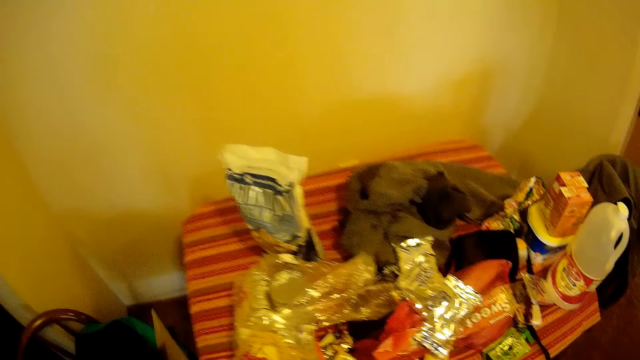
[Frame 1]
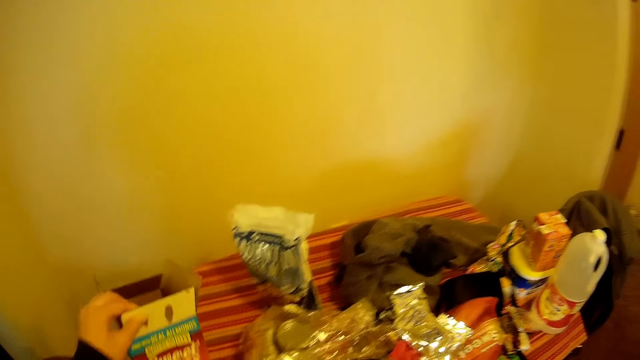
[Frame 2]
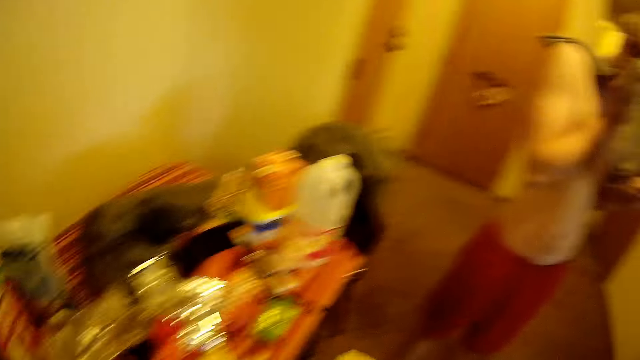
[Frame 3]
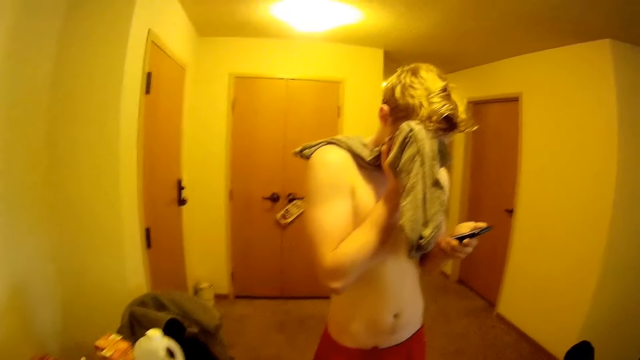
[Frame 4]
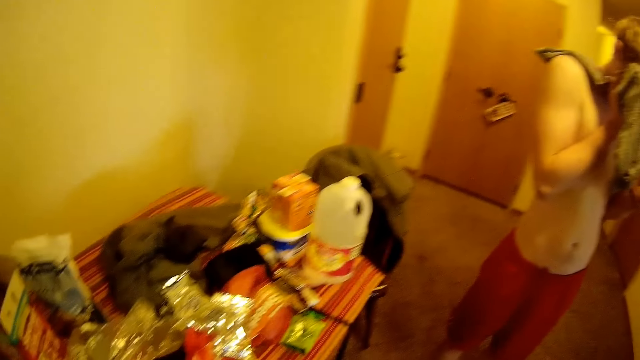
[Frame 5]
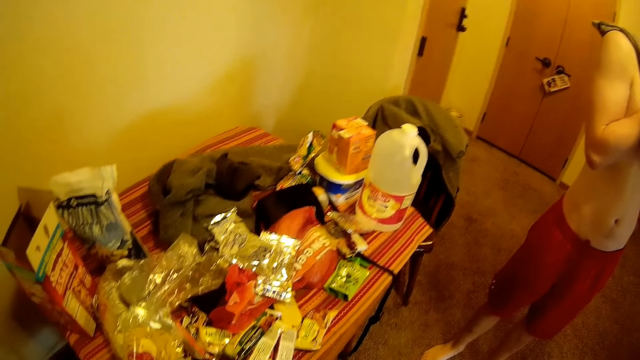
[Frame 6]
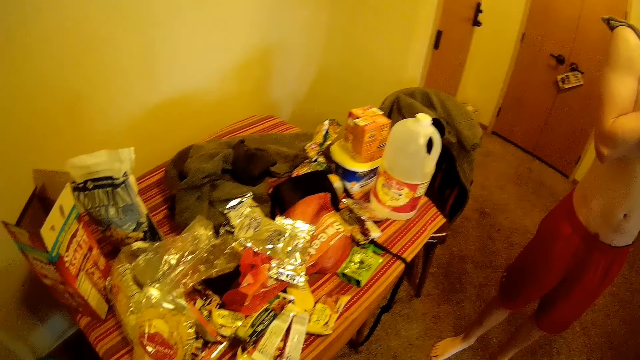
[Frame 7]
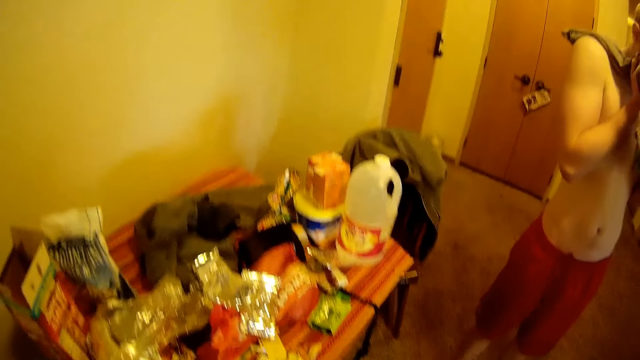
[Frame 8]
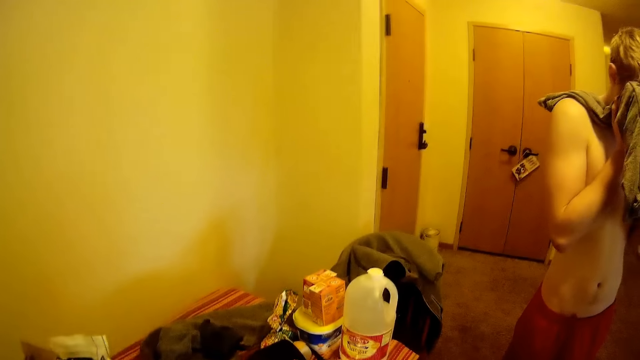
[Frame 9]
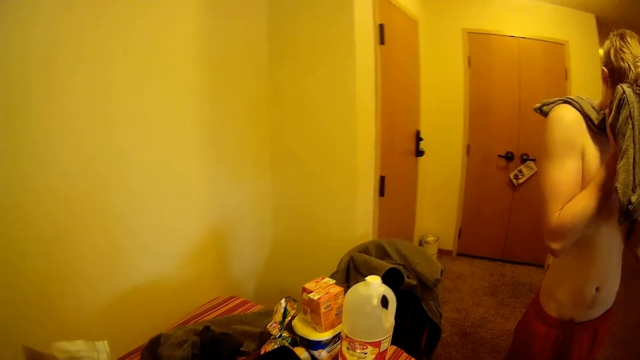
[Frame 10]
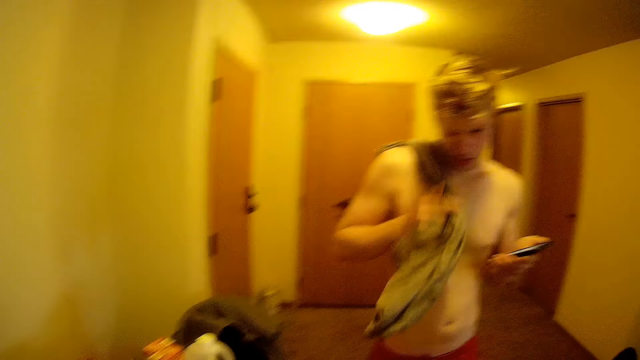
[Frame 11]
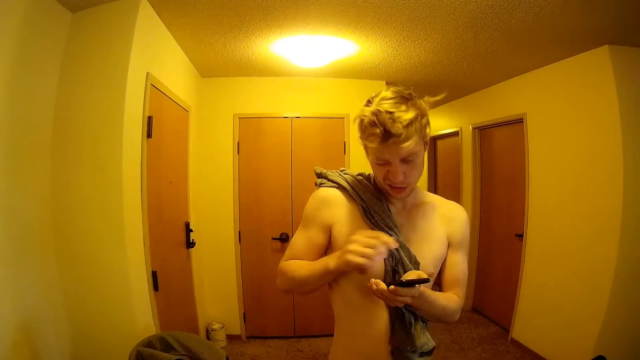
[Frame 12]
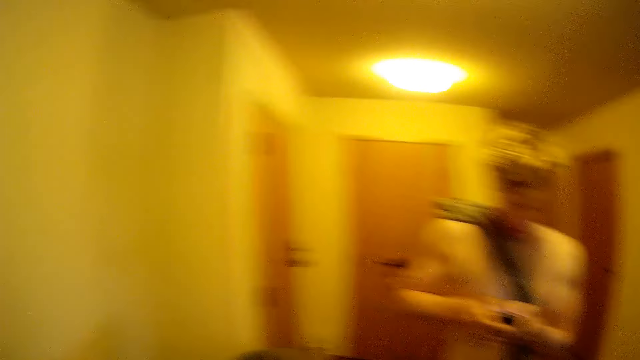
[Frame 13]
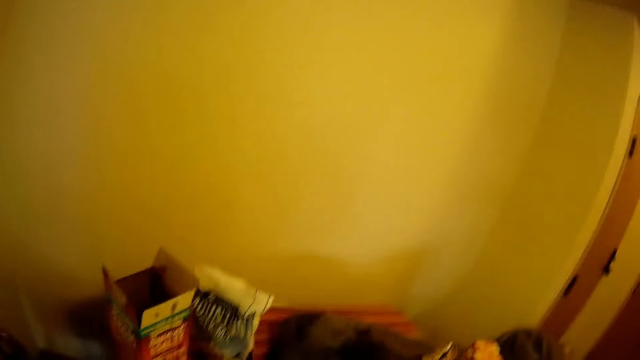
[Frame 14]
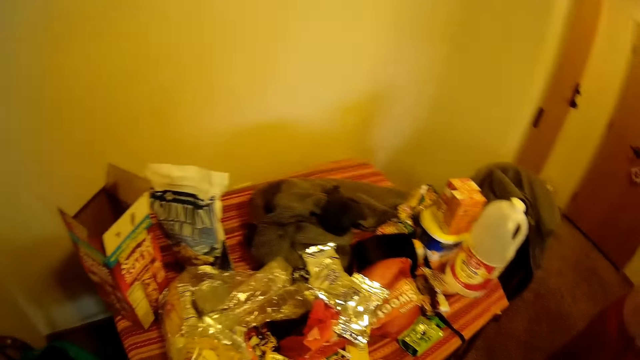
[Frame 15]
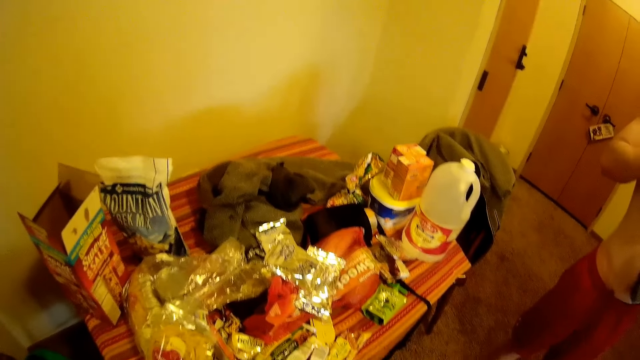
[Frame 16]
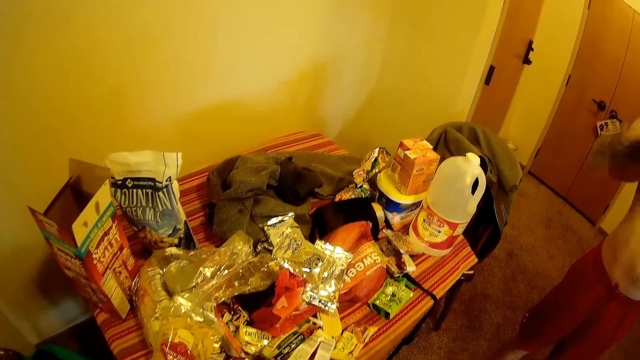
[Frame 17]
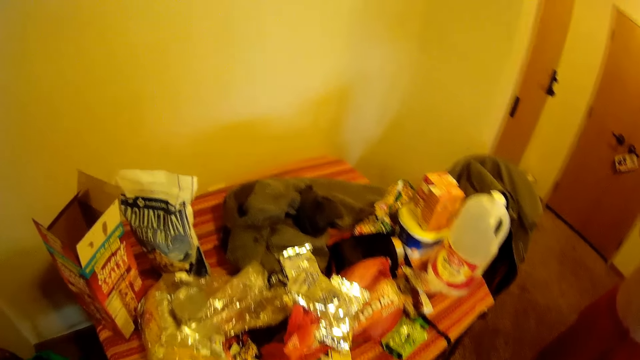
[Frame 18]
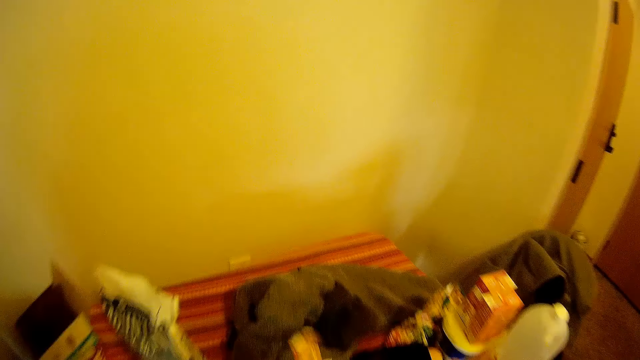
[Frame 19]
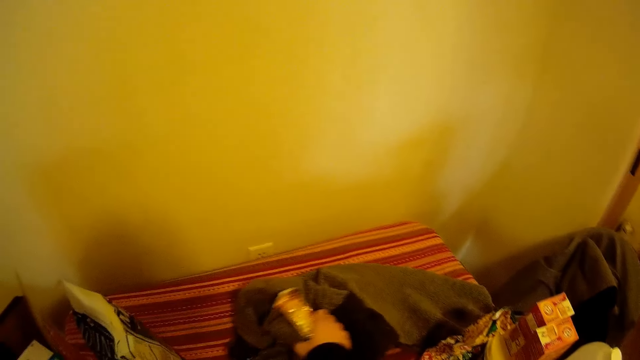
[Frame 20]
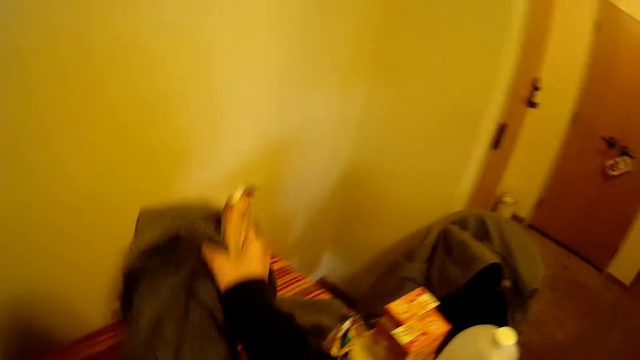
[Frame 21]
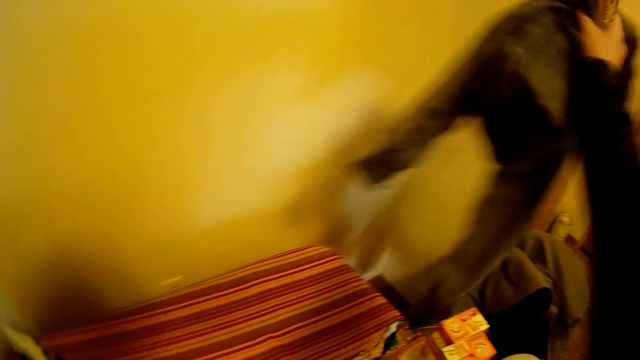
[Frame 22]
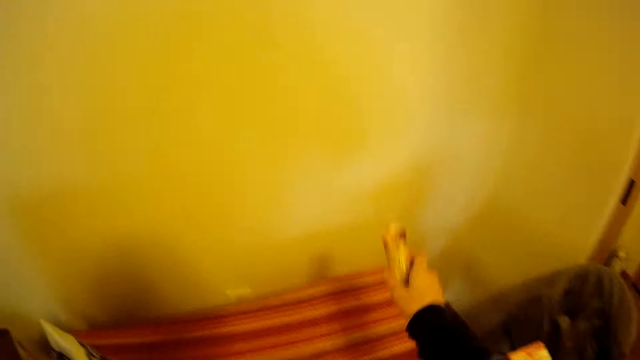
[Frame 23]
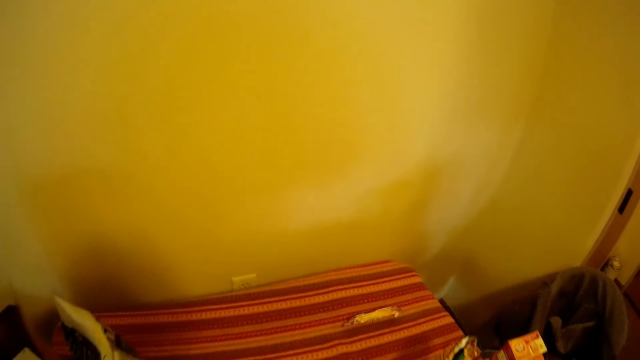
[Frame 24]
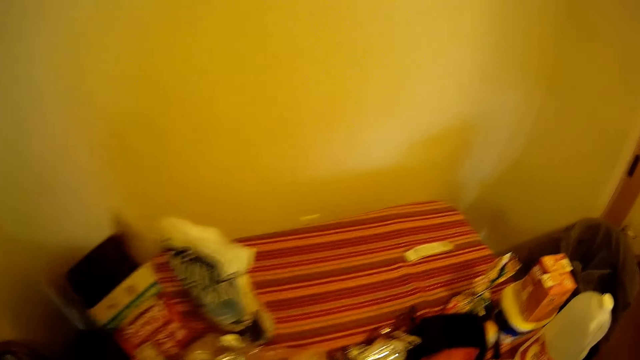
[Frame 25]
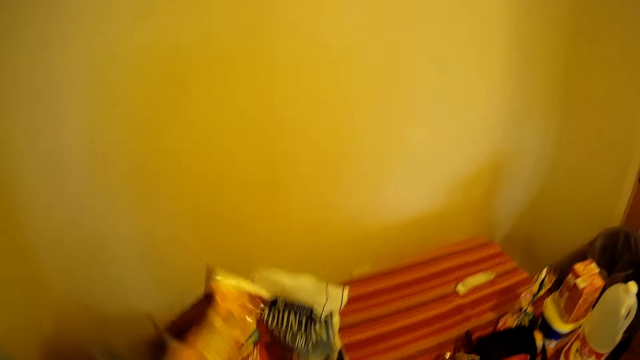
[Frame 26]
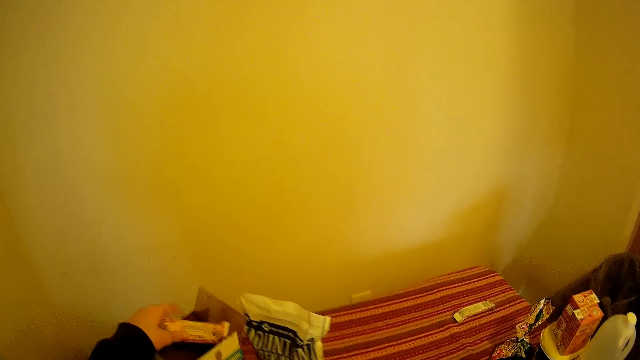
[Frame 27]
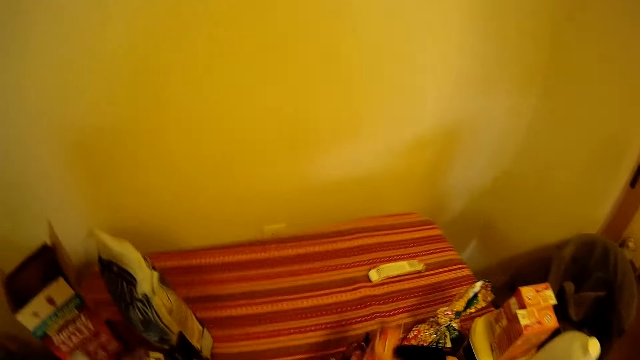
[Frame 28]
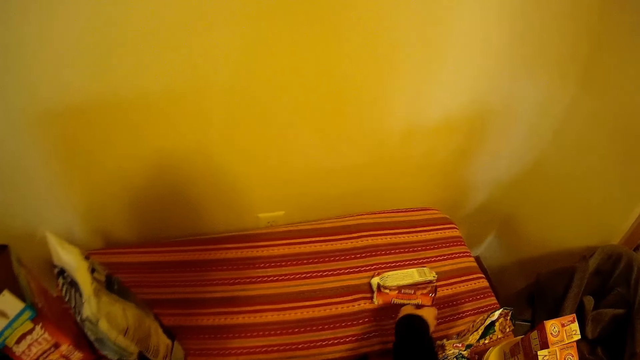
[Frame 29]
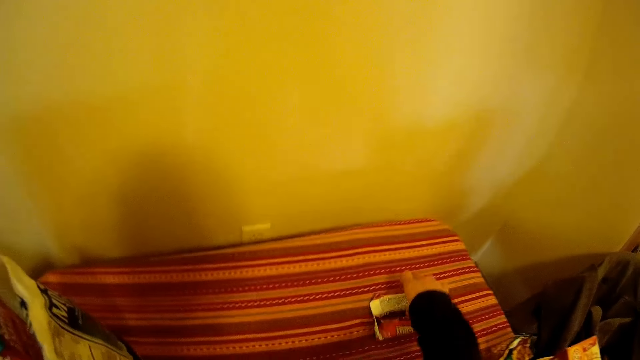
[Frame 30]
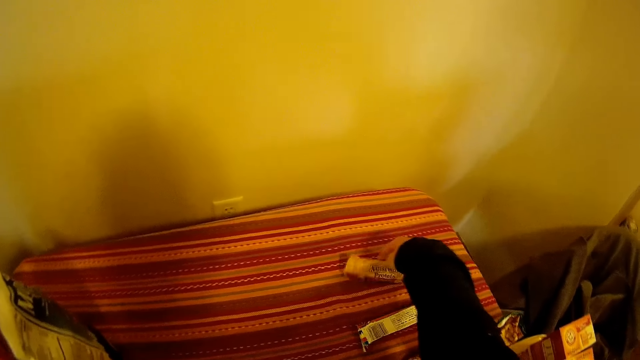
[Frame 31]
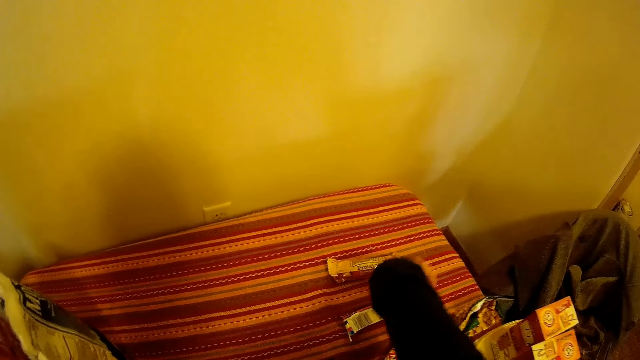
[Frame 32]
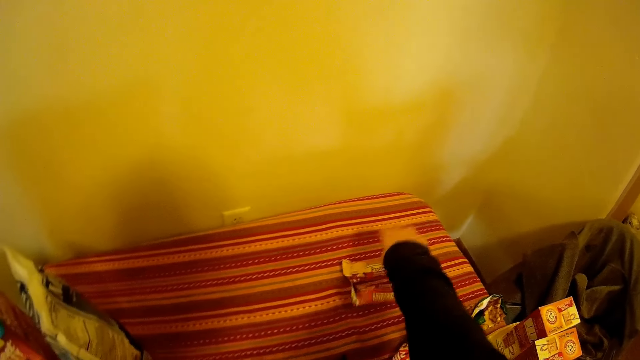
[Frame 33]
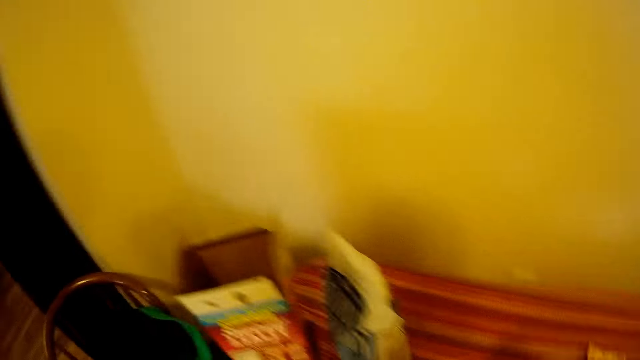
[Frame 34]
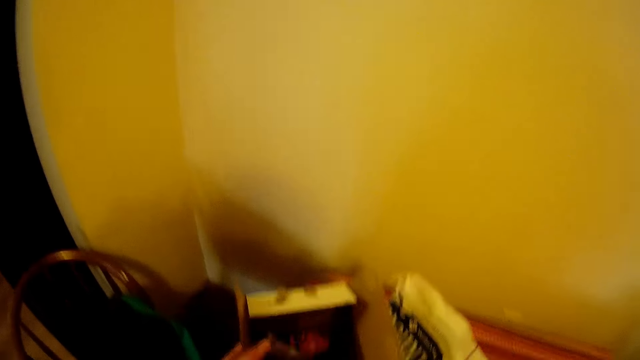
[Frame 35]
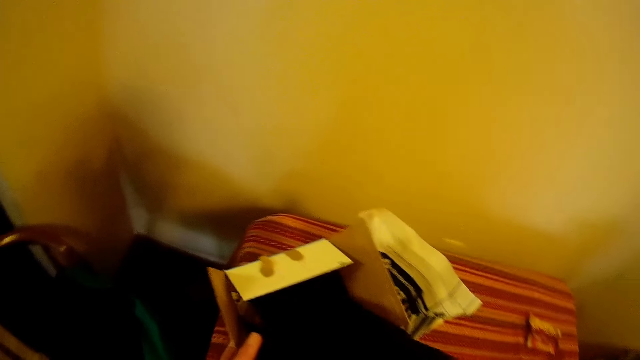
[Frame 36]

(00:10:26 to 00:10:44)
The camera wearer drops the box of cereal bars on the table. The flatmate wipes his face with his shirt. The flatmate operates the phone. The camera wearer picks up a jumper from the table and throws the jumper on a chair. They drop a pack of cereal bars on the table. They pick up another pack of cereal bars from the table and drop the pack of cereal bars into the box of cereal bars on the table. They put something on the table. They move something. They flip the pack of cereal bars on the table. They pick up a pack of cereal bars from the box of cereal bars.

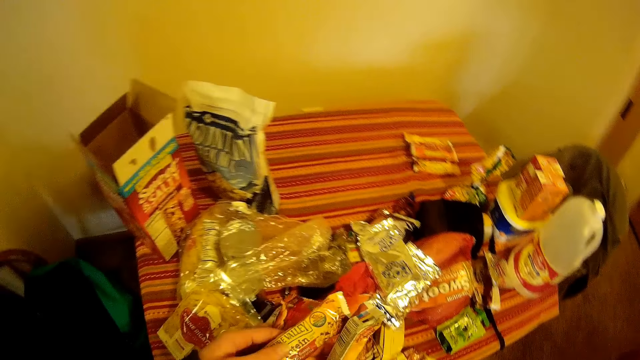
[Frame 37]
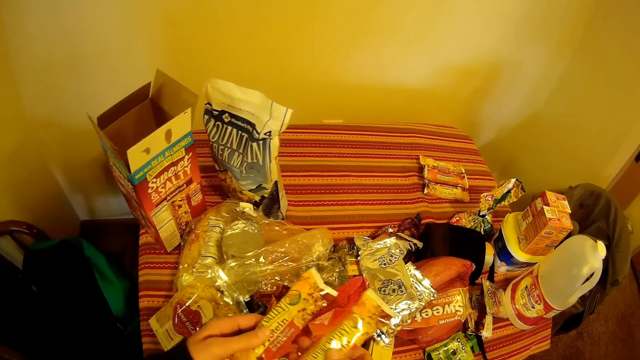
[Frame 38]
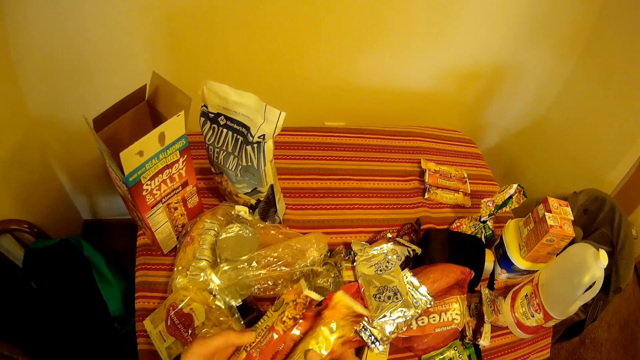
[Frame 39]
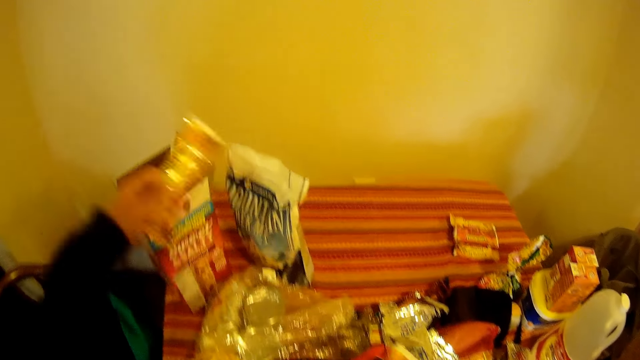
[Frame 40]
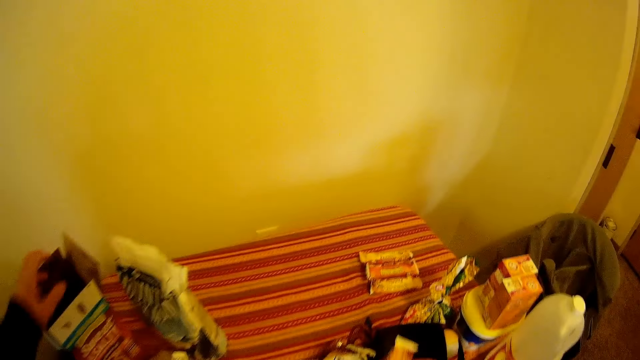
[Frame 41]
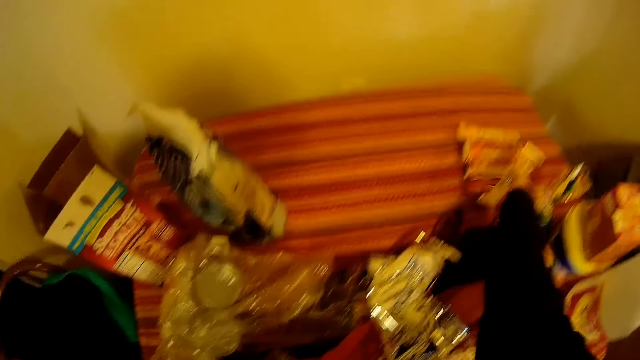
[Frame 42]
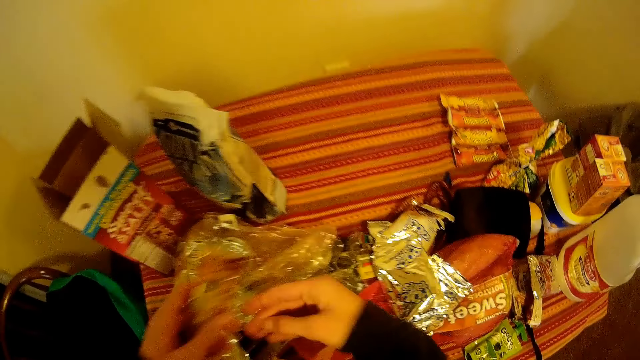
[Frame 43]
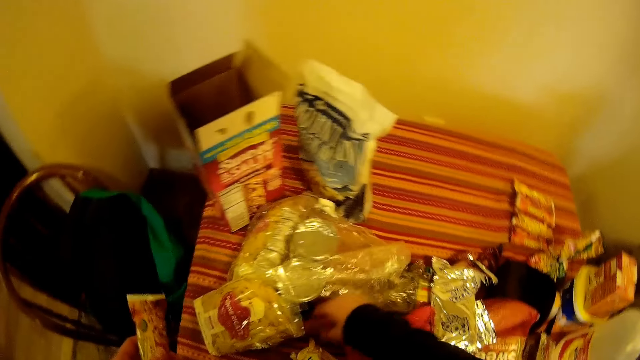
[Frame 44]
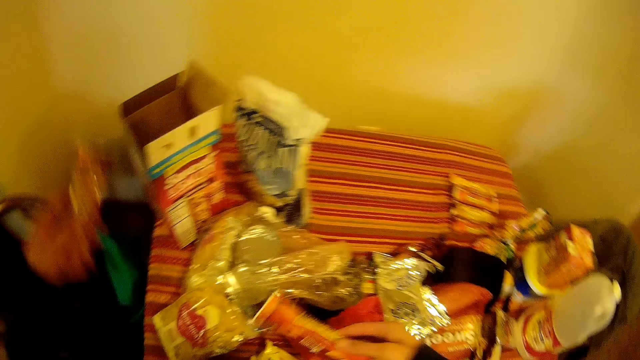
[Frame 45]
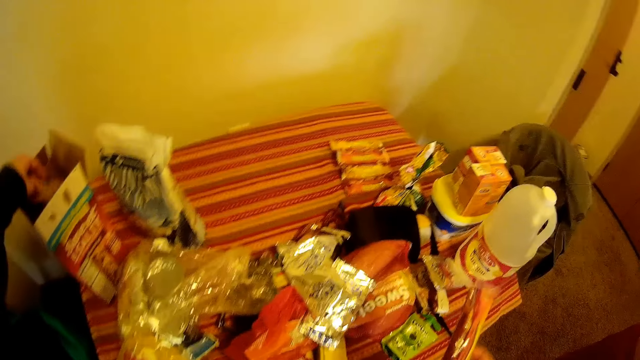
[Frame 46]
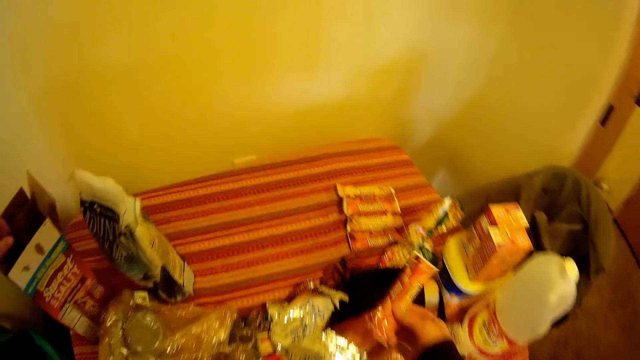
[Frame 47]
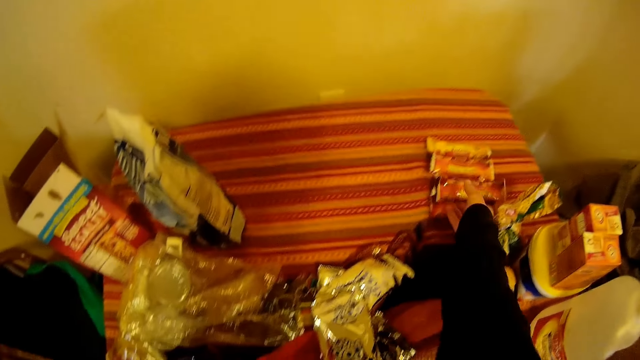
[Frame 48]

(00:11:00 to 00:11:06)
The camera wearer drops one of the packs of cereal bars into the box of cereal bars. They pick up another pack of cereal bars from the table and drop the other pack of cereal bars into the box of cereal bars. They drop the pack of cereal bars on the table.
